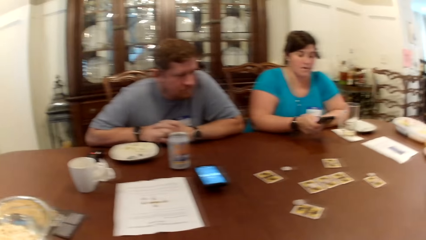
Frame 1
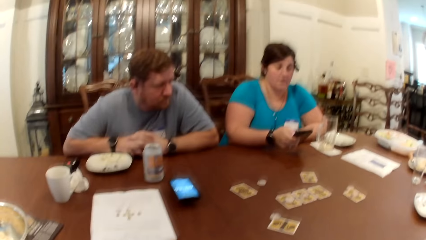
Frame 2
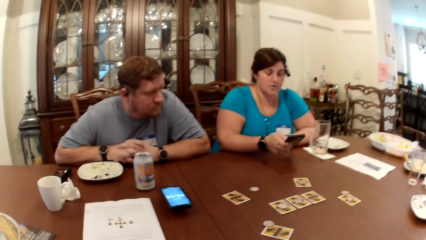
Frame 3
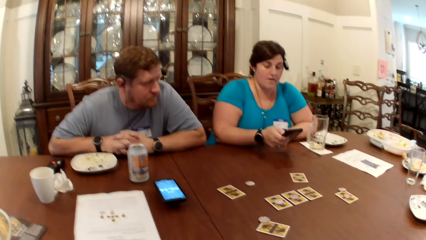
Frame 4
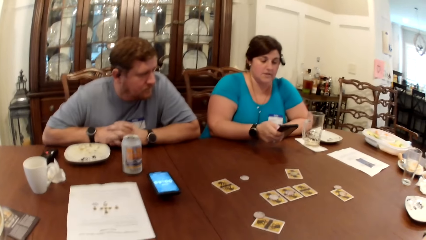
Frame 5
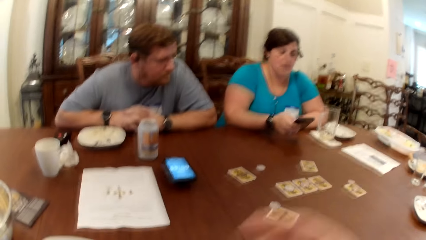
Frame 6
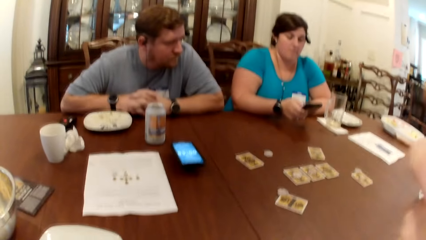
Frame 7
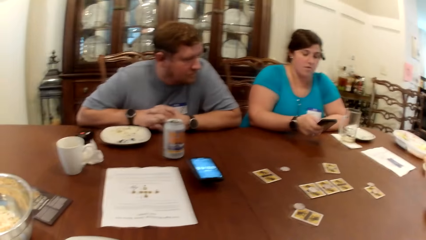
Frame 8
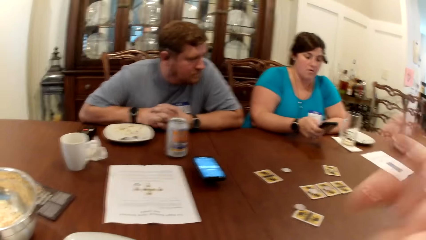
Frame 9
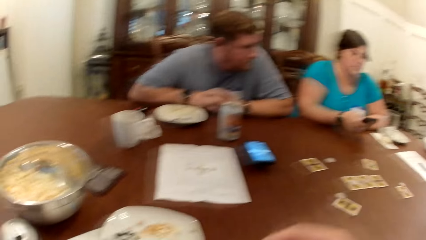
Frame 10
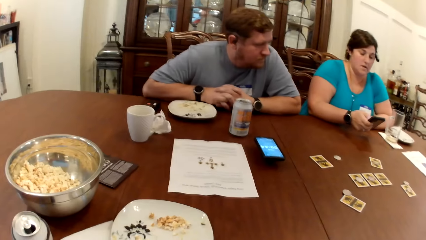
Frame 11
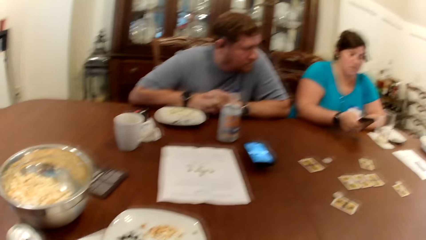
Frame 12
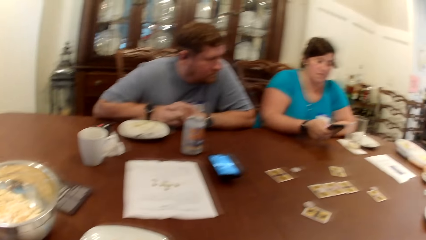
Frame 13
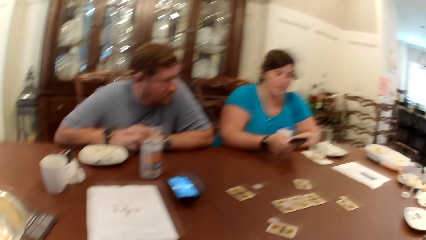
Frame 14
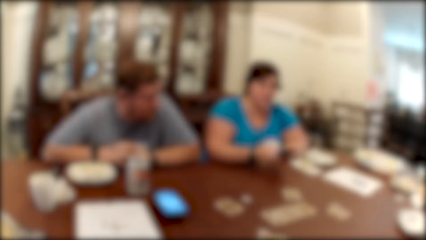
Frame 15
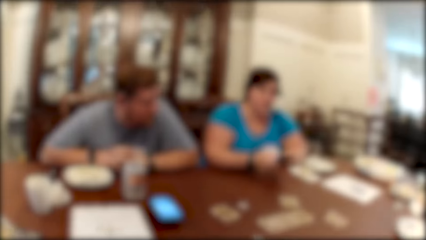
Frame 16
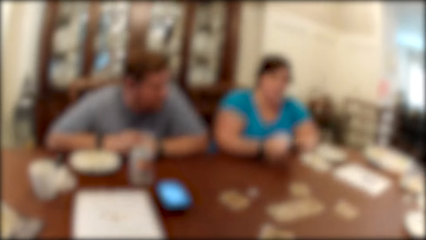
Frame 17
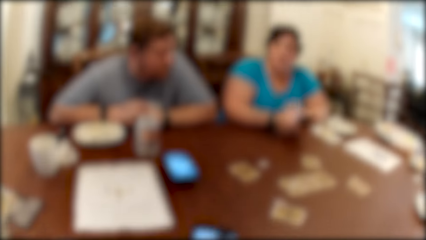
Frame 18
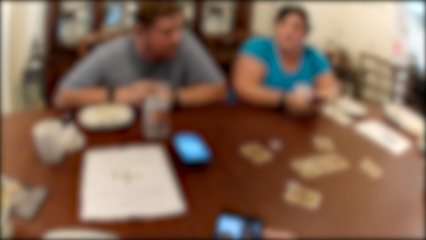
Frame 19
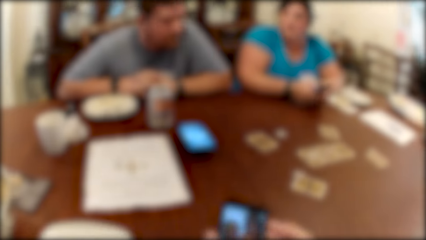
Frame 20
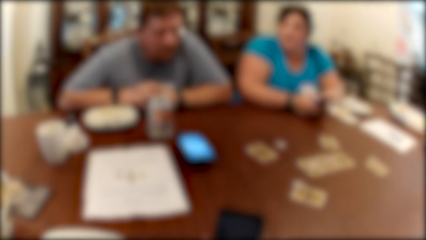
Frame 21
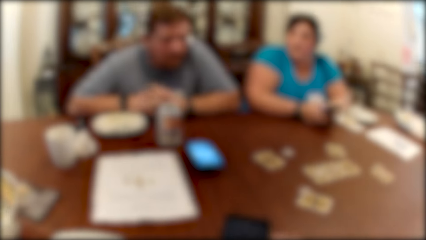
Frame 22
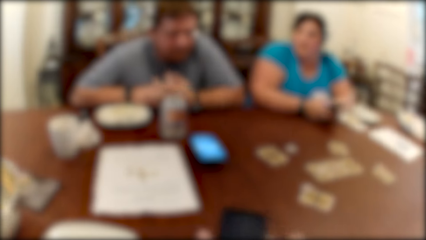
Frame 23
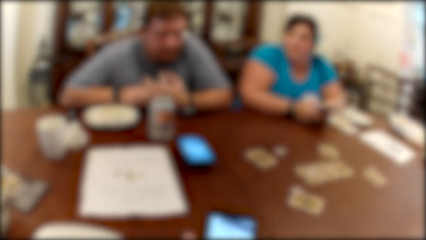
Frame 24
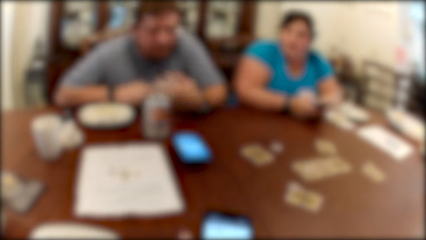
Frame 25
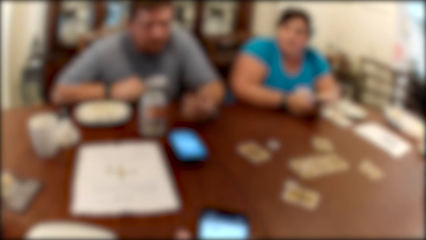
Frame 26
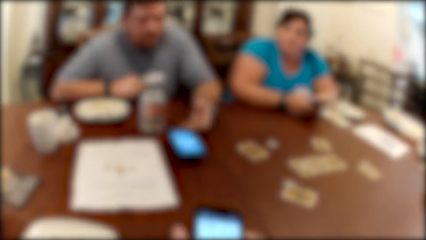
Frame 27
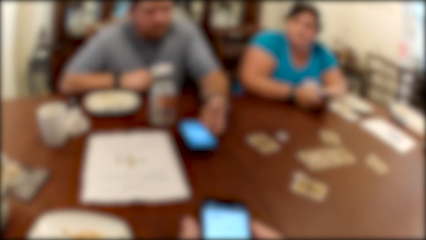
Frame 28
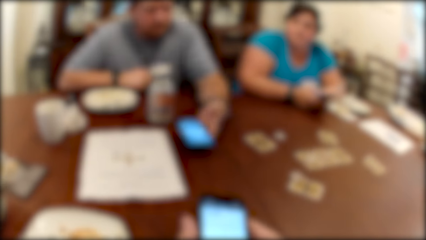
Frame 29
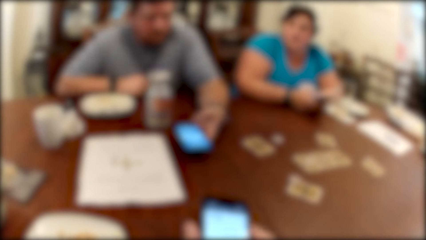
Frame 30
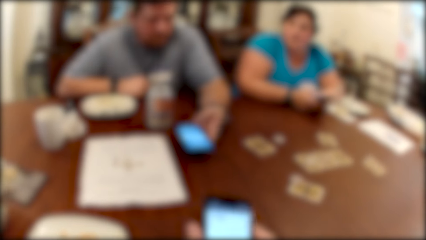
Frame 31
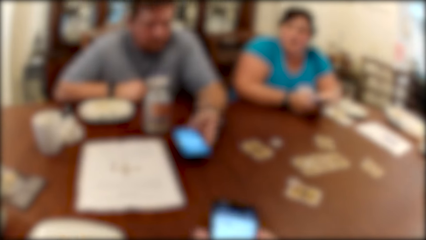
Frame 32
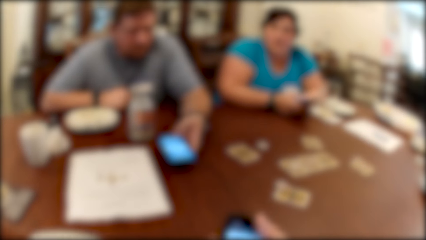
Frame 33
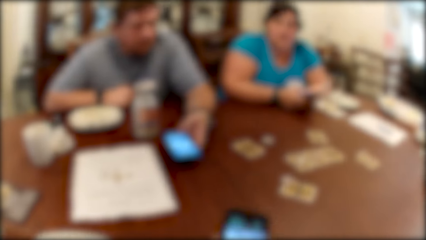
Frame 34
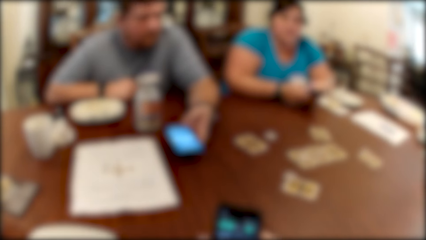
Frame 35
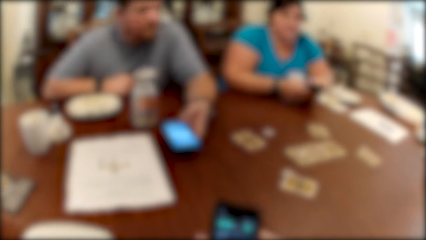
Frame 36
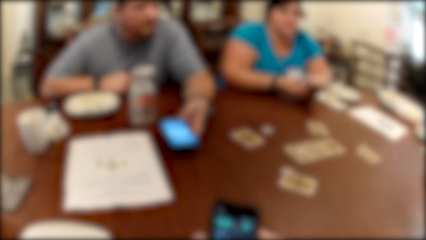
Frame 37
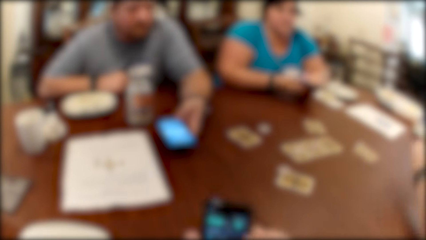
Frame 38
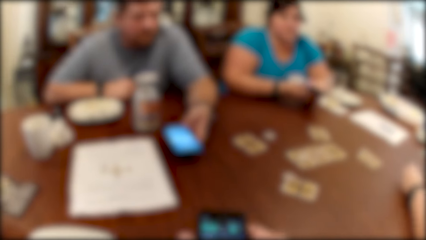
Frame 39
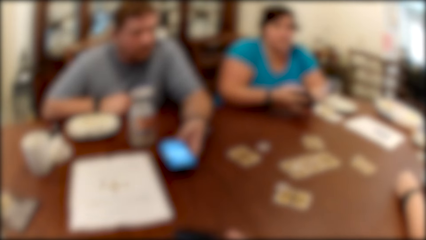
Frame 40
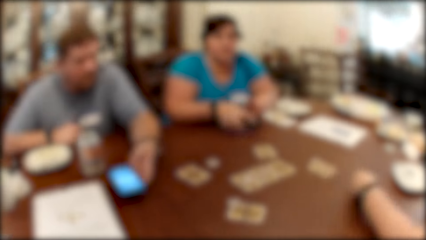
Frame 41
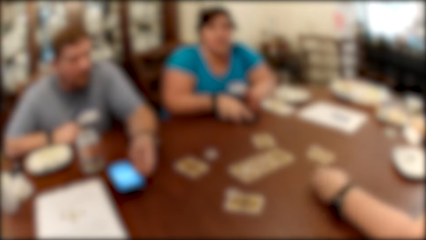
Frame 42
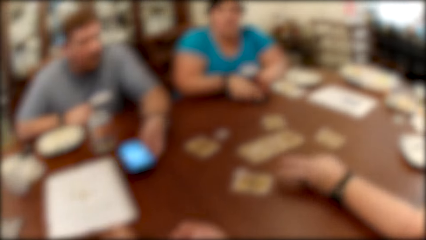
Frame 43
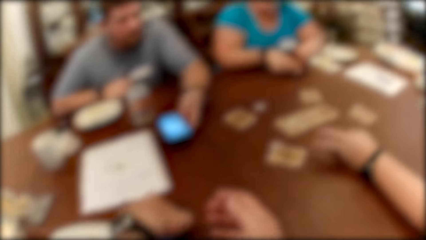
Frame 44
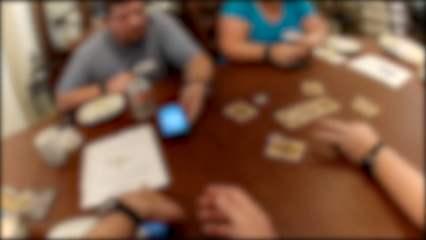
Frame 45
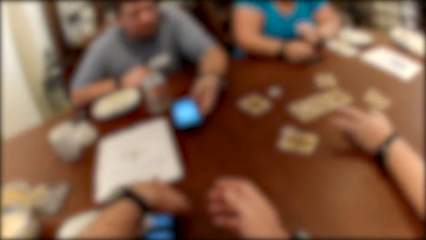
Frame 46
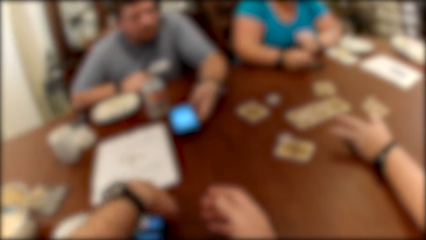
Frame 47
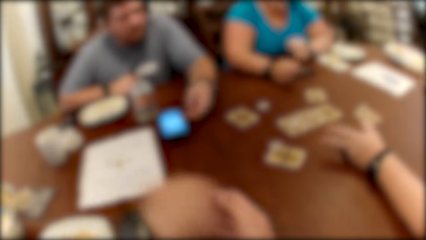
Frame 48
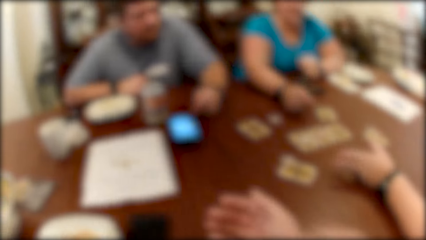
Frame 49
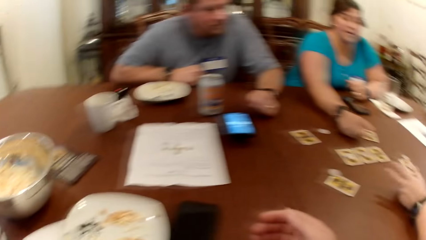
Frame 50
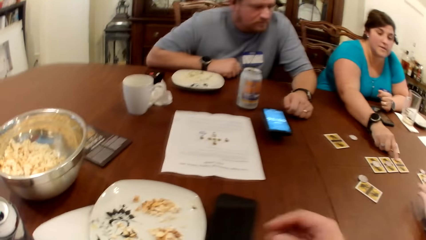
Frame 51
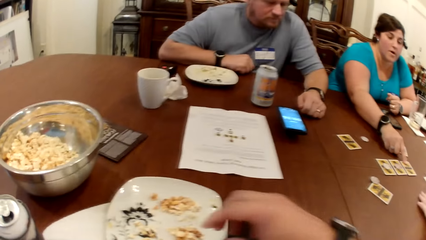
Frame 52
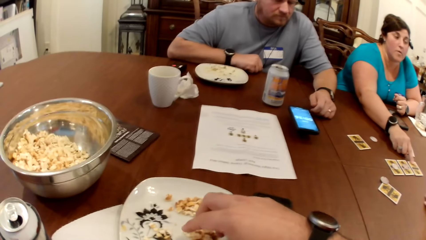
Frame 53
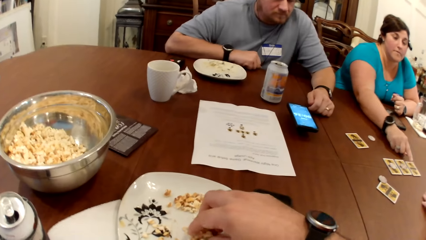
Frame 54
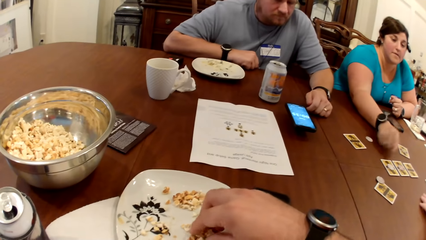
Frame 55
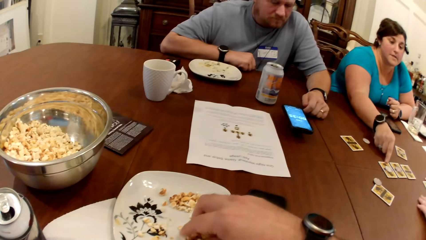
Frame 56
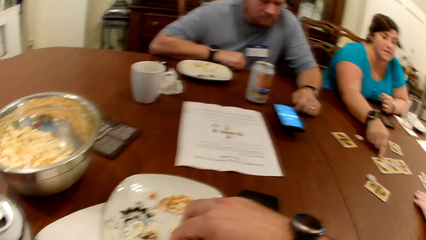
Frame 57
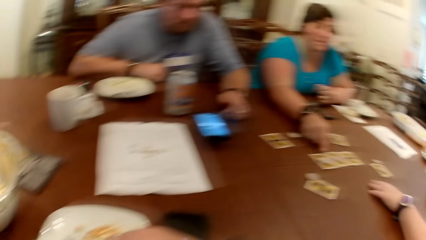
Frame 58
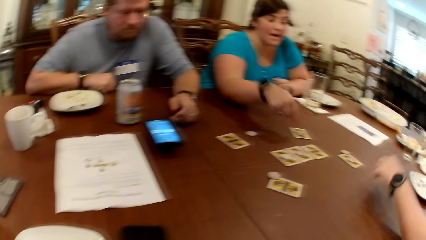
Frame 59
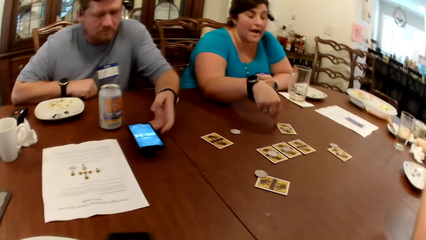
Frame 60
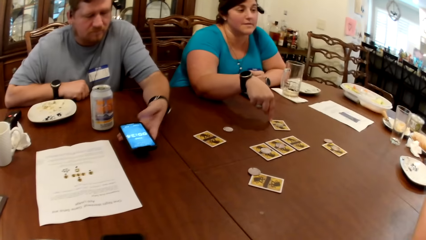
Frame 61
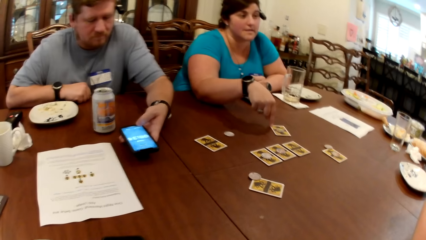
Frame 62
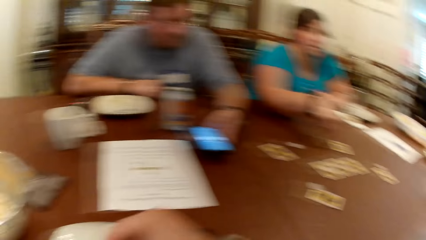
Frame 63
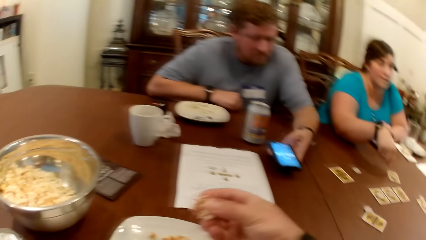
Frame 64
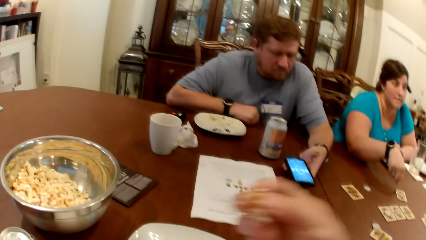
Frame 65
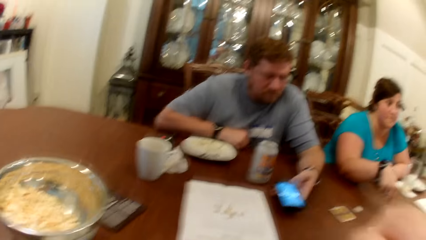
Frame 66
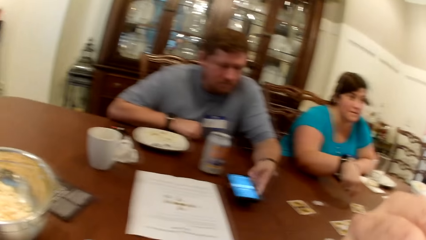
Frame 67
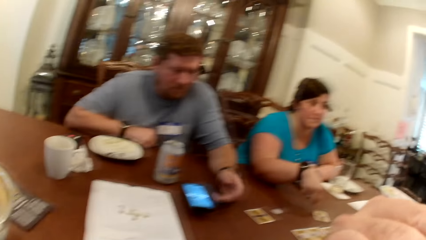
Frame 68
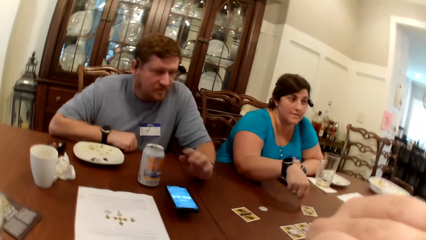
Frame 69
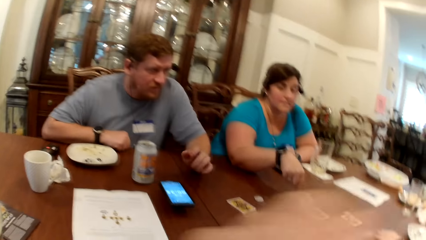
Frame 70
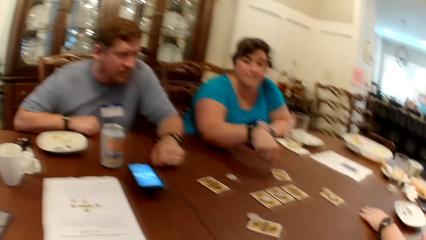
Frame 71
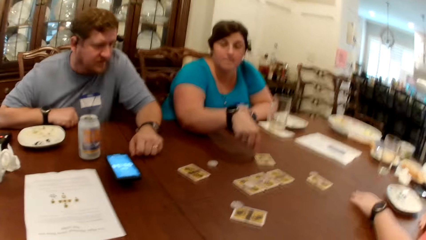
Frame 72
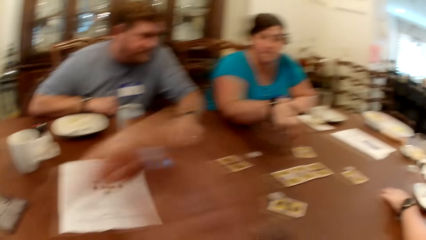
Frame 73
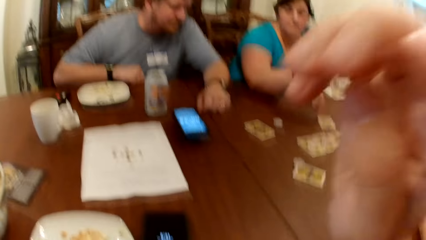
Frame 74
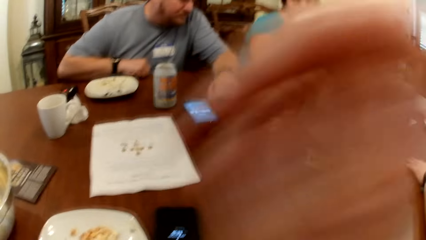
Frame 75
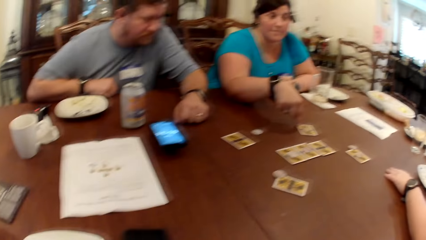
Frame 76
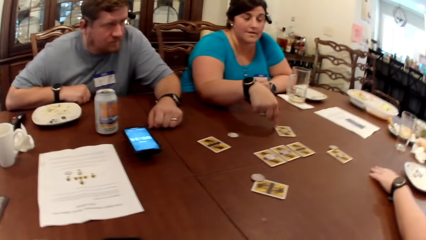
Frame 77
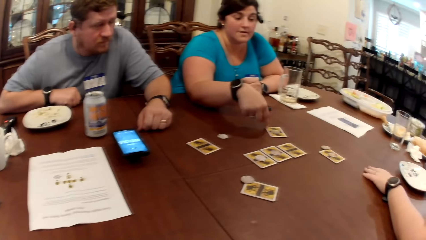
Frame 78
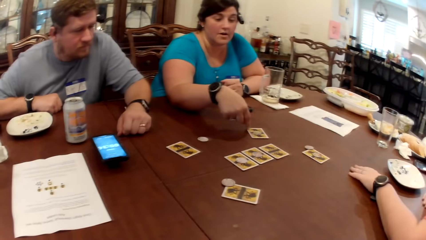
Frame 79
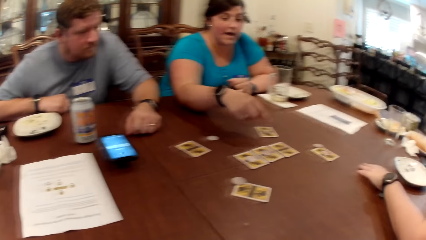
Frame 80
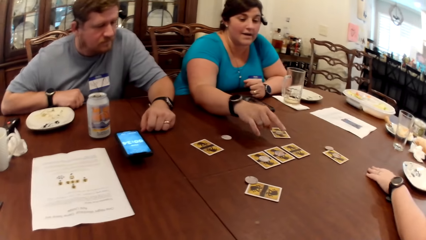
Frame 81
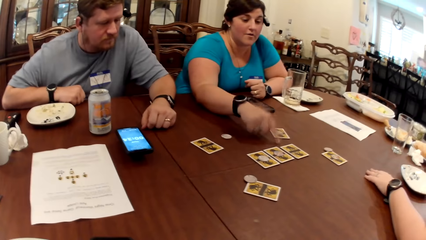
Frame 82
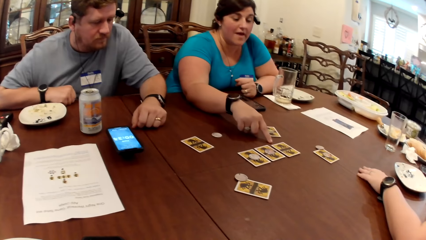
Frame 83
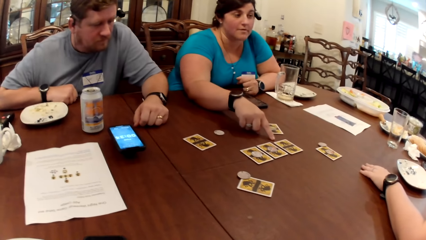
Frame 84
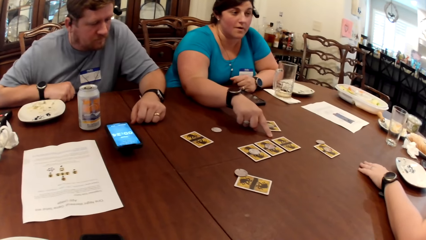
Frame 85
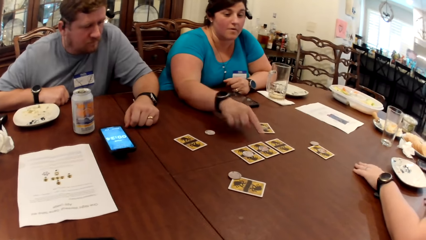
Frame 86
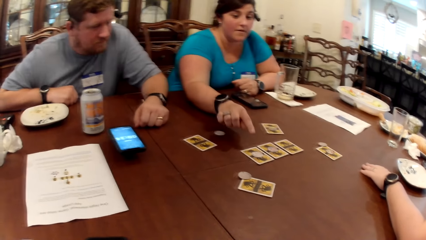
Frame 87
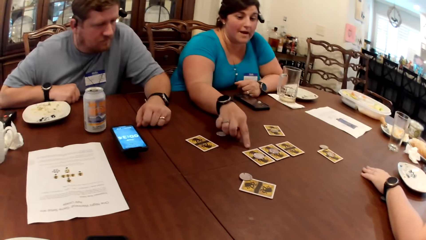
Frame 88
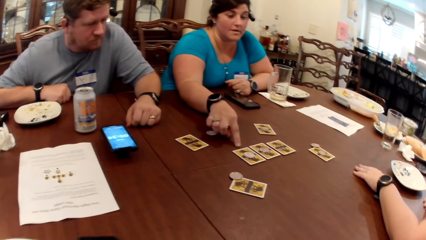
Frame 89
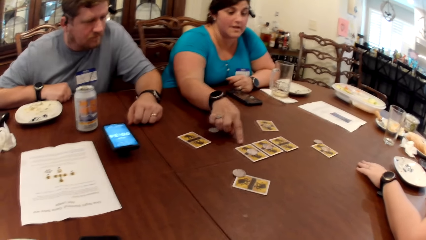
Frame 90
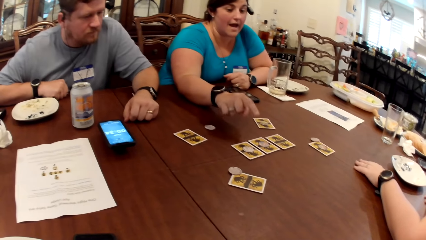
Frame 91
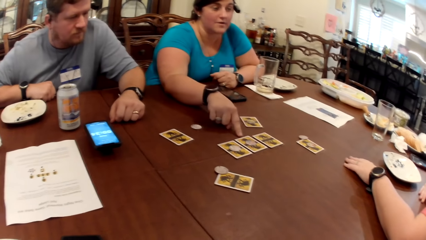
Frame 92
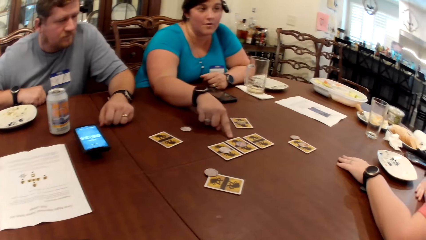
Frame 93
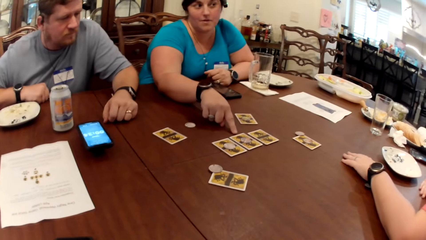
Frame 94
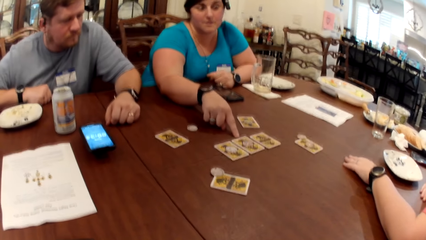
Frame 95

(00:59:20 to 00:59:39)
The camera wearer interacts with a woman. They pick a phone from the table with their right hand. A man operates a phone on the table with his left hand. The man picks the phone from the table. The camera wearer operates the phone with both hands. Another woman interacts with the group of people. She drops the phone on the table with her right hand. The camera wearer drops the phone on the table with their left hand. The second woman interacts with the group of people. The man makes gestures and interacts with the group of people. Another woman plays the card on the table.
